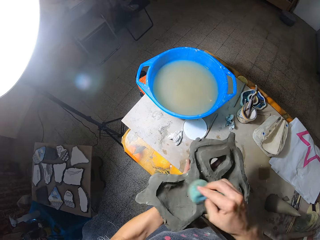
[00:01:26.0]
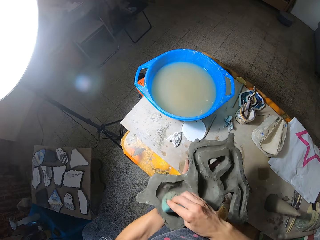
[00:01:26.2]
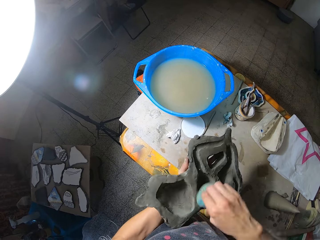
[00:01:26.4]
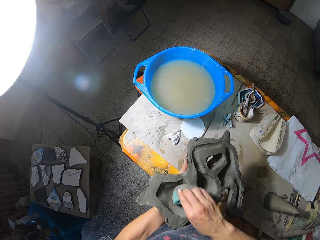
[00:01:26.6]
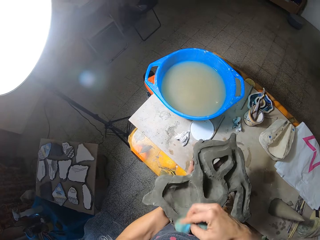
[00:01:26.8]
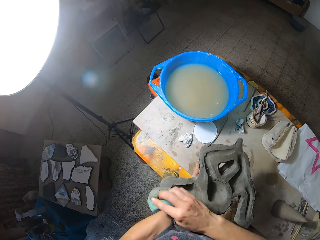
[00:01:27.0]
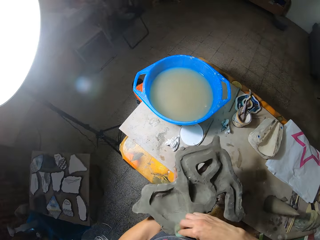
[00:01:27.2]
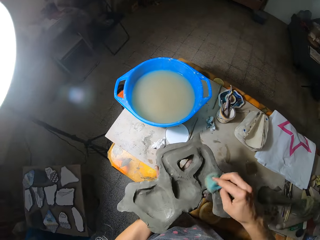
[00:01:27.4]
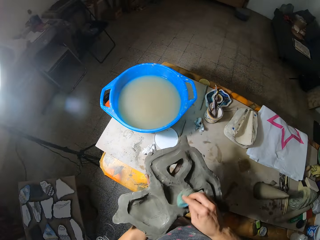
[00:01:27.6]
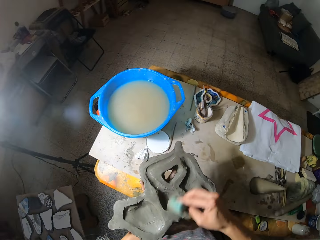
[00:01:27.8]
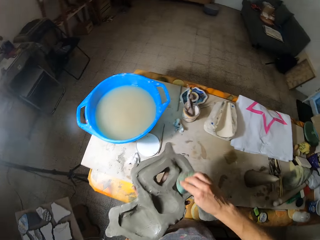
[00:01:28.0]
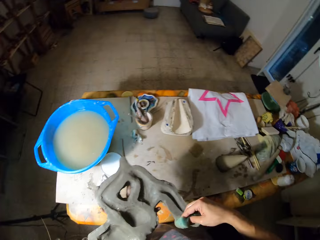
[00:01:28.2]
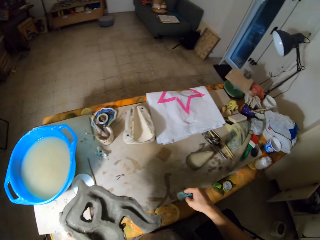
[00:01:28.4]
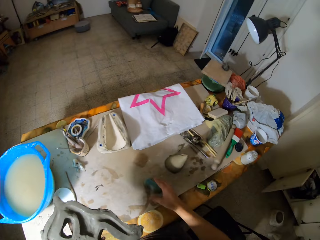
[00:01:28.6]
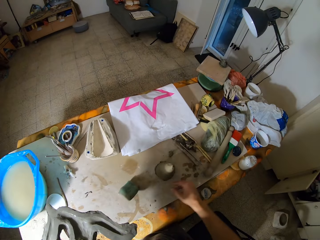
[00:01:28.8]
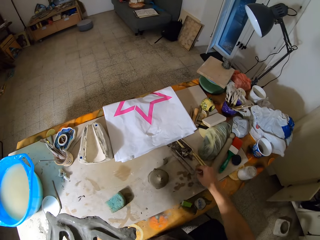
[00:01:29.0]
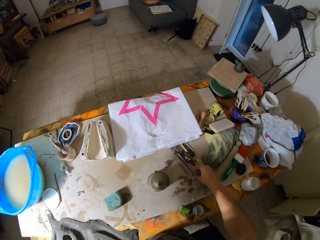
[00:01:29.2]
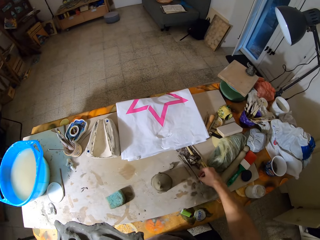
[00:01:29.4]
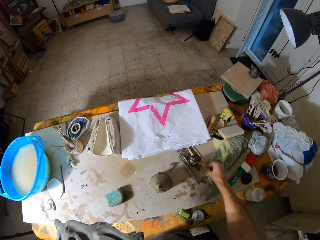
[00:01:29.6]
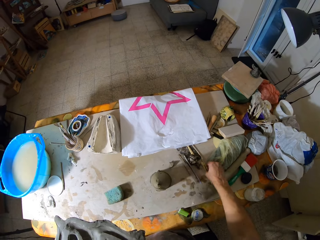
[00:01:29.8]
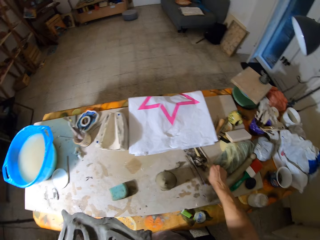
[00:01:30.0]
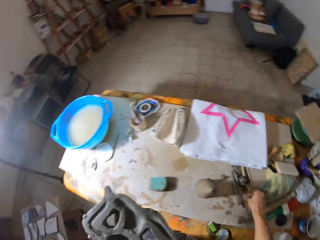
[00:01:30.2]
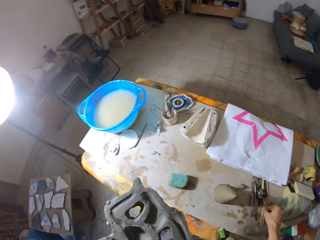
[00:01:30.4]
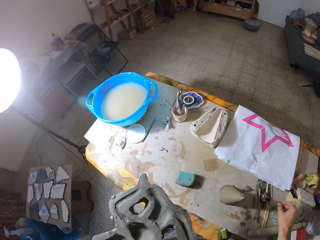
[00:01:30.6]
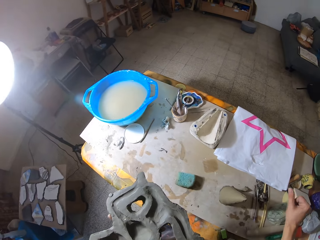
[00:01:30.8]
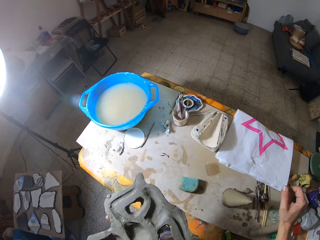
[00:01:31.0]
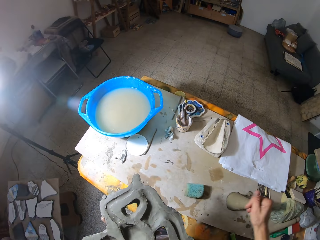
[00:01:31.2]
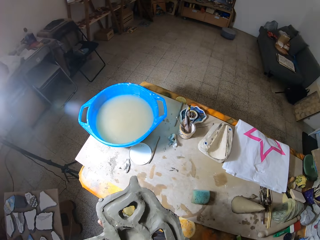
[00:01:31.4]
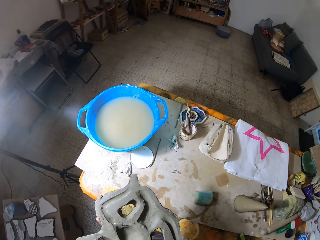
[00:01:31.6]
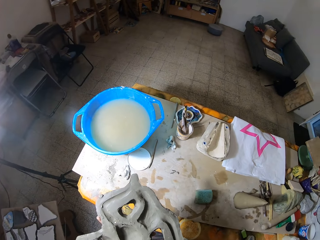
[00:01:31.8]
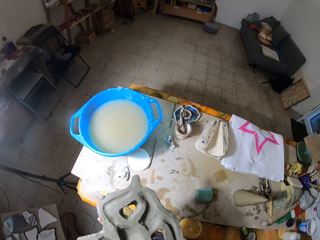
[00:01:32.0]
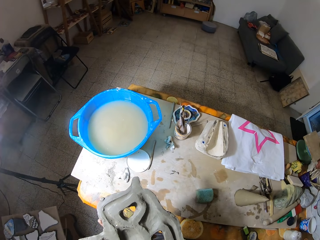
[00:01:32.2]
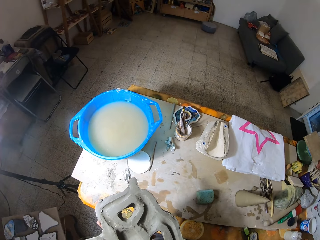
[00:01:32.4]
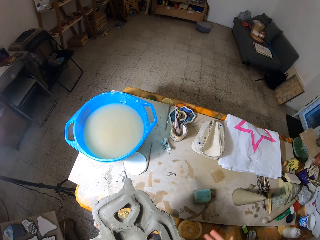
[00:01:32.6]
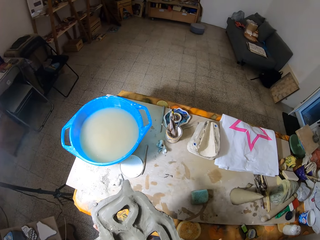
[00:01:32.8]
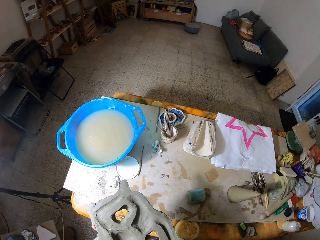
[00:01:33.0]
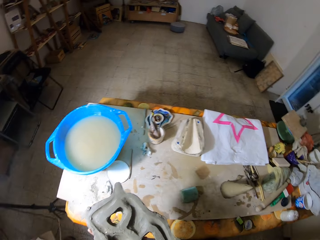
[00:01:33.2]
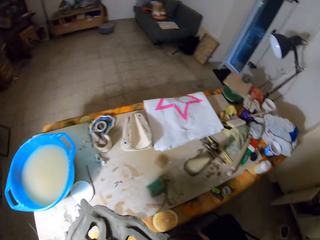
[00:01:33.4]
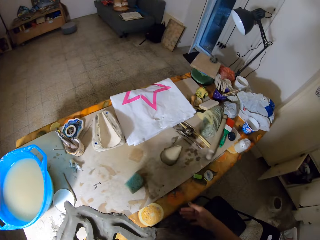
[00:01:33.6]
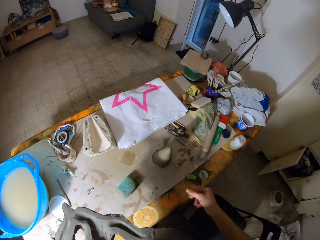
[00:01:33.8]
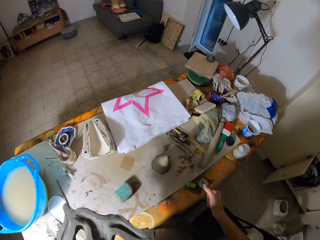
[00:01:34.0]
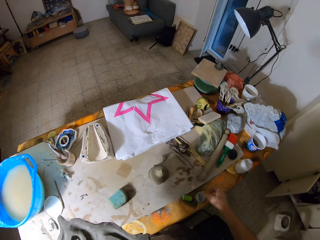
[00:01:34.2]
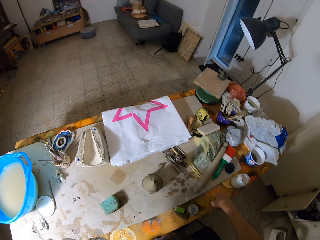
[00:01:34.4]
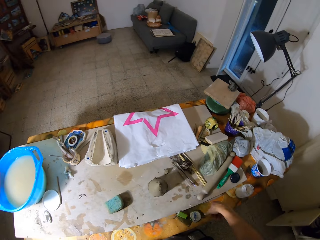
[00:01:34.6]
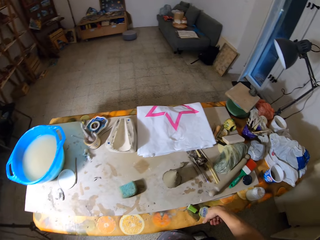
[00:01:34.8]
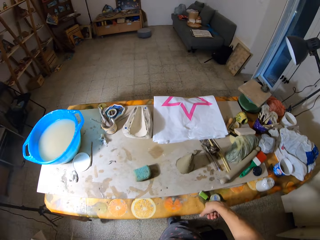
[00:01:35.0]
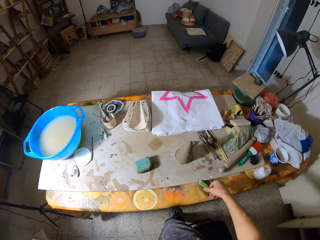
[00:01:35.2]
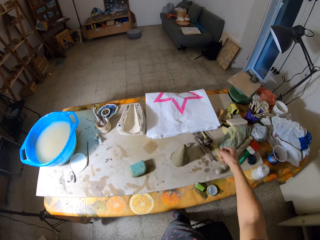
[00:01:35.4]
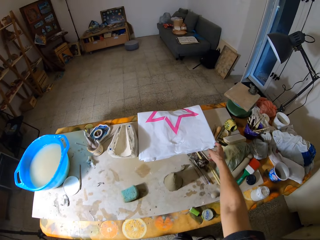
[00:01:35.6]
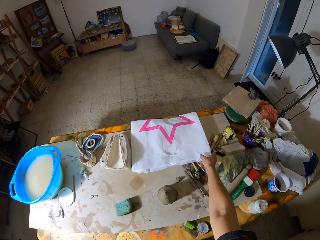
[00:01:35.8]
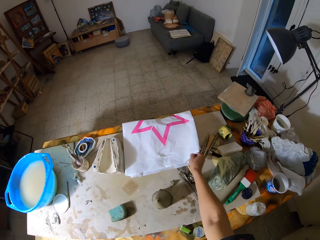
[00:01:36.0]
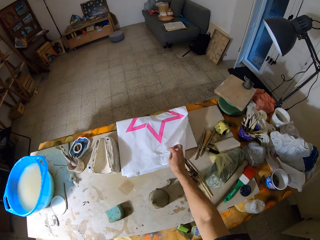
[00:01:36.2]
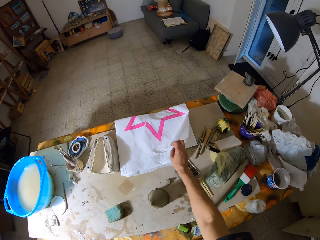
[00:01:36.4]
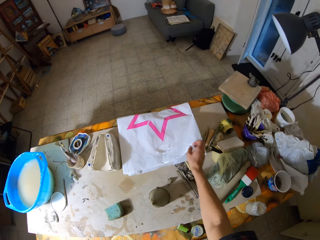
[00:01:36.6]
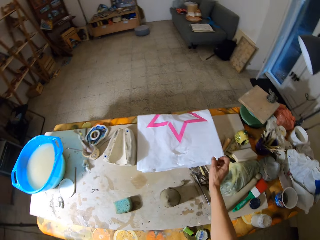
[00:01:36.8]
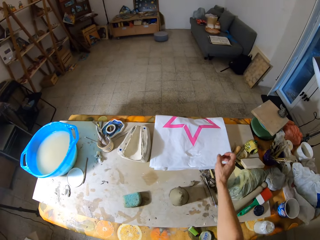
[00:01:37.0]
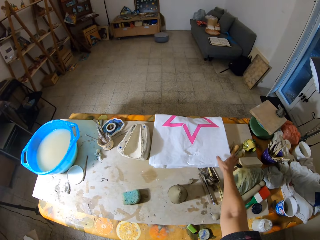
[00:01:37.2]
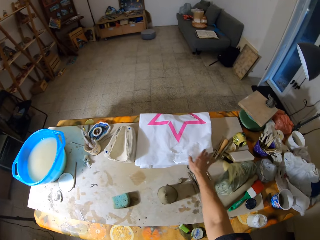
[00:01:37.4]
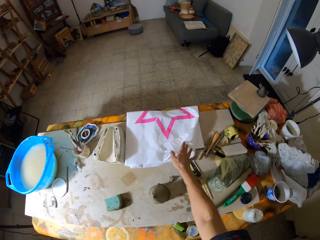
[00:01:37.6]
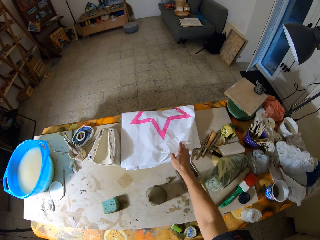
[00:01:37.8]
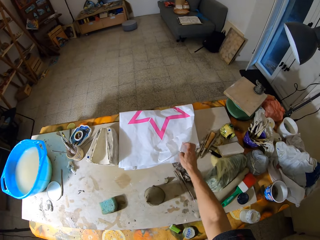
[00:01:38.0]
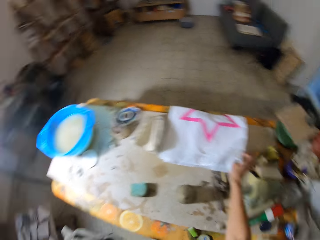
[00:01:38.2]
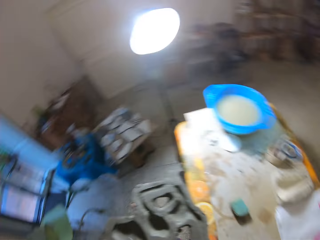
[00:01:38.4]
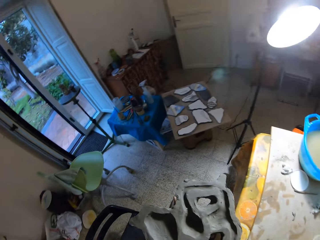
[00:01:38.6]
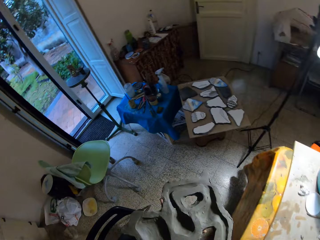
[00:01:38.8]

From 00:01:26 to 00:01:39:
The camera wearer drops the sponge on the table with his right hand. He touches the table with his right hand. He picks something from the table with his right hand. He rubs his right fingers together. He holds the sculpture with both hands. He touches a bag on the table with his right hand.

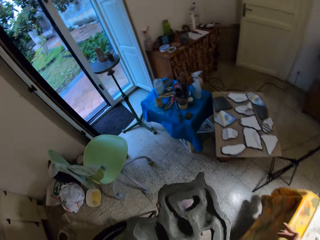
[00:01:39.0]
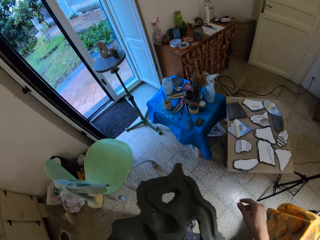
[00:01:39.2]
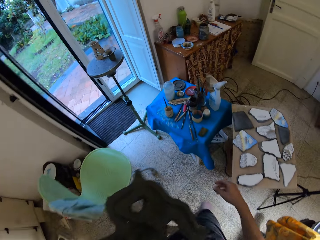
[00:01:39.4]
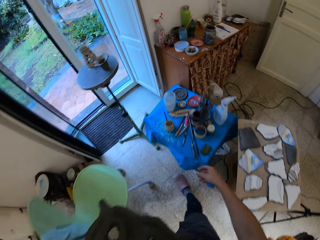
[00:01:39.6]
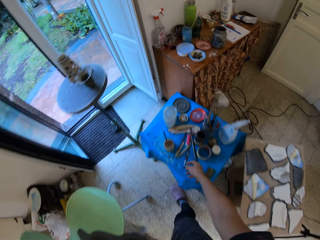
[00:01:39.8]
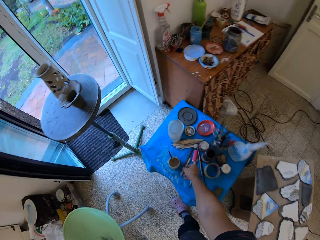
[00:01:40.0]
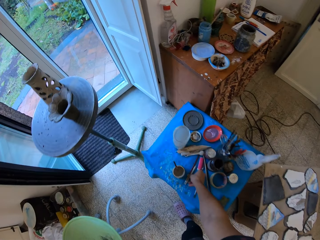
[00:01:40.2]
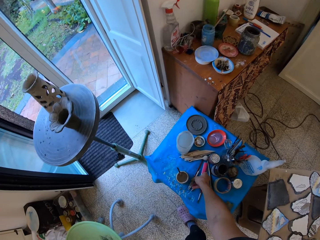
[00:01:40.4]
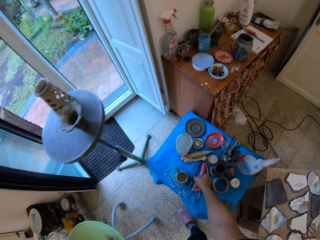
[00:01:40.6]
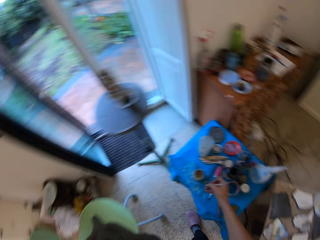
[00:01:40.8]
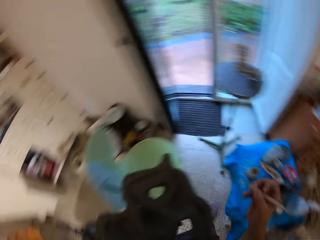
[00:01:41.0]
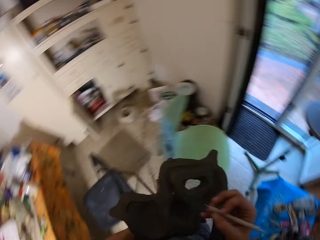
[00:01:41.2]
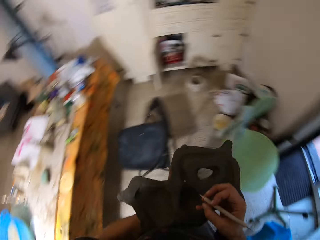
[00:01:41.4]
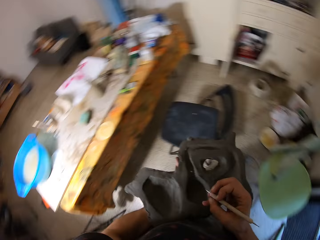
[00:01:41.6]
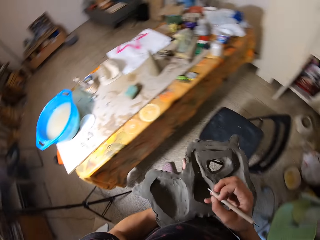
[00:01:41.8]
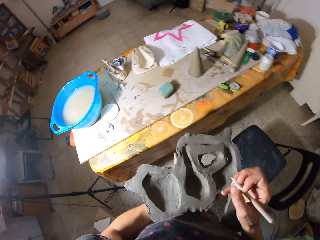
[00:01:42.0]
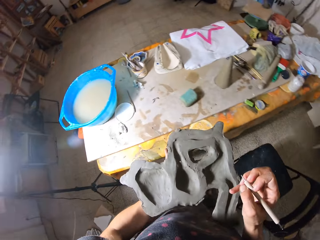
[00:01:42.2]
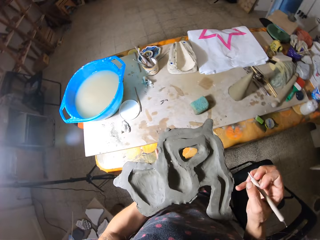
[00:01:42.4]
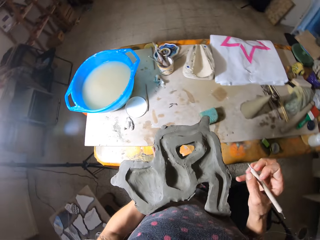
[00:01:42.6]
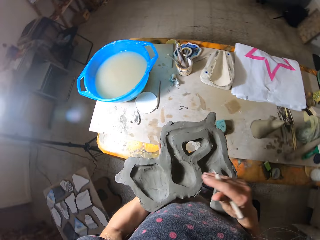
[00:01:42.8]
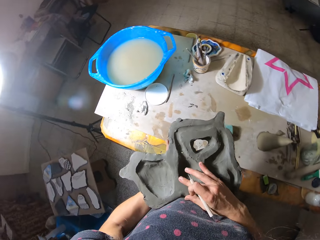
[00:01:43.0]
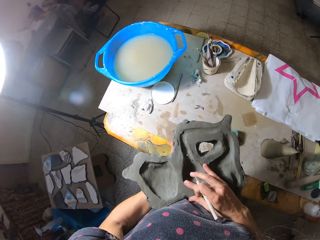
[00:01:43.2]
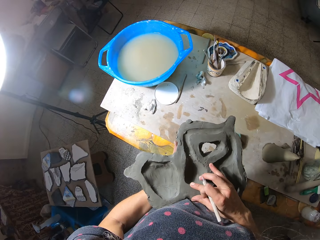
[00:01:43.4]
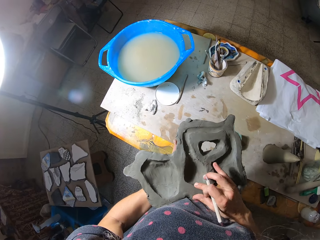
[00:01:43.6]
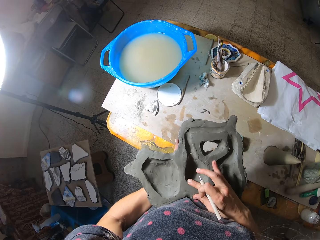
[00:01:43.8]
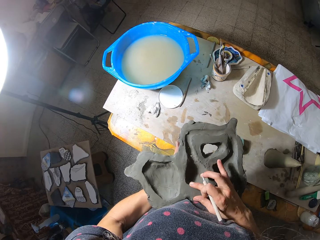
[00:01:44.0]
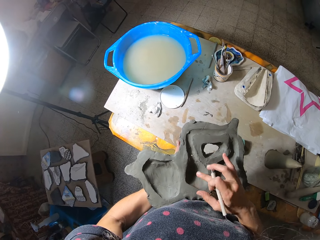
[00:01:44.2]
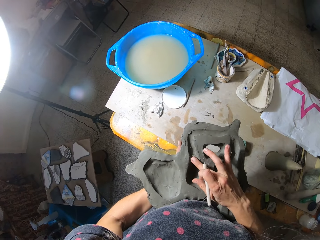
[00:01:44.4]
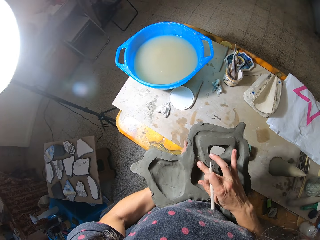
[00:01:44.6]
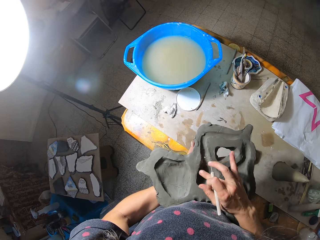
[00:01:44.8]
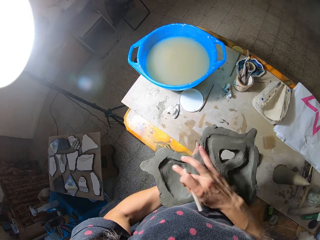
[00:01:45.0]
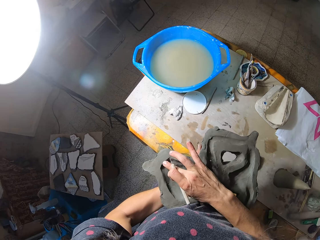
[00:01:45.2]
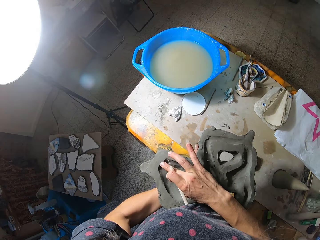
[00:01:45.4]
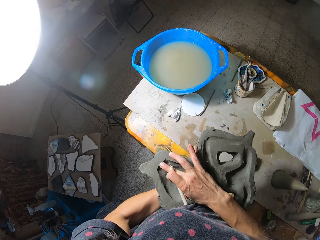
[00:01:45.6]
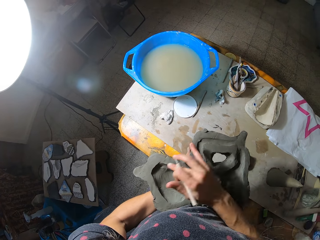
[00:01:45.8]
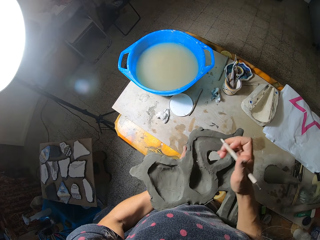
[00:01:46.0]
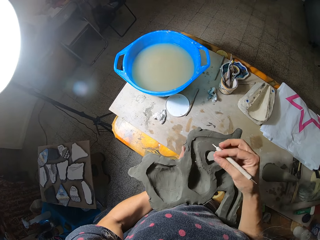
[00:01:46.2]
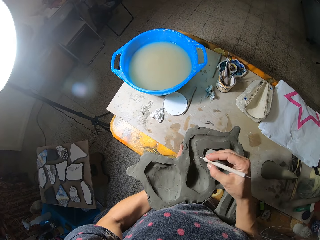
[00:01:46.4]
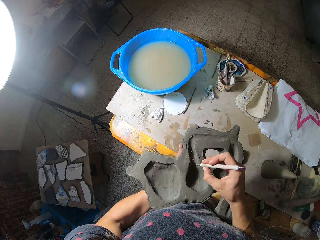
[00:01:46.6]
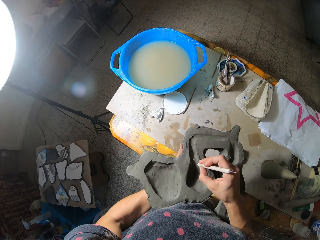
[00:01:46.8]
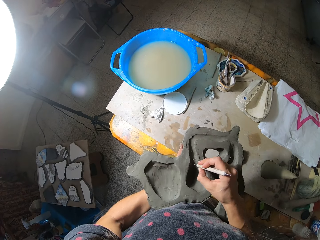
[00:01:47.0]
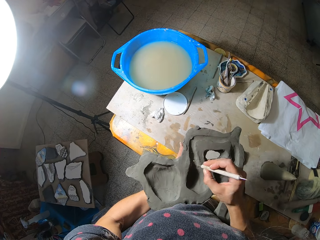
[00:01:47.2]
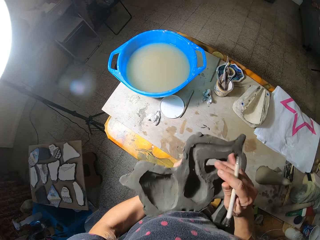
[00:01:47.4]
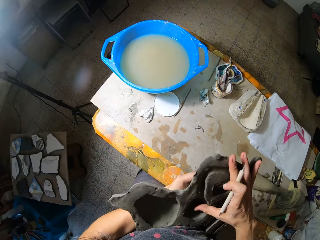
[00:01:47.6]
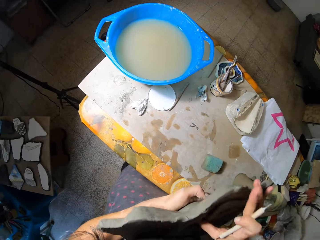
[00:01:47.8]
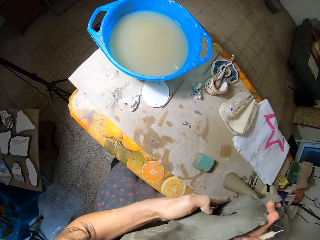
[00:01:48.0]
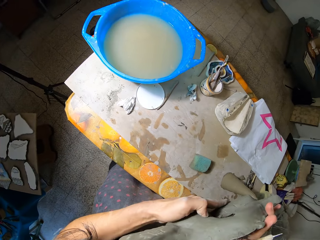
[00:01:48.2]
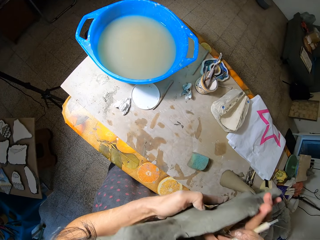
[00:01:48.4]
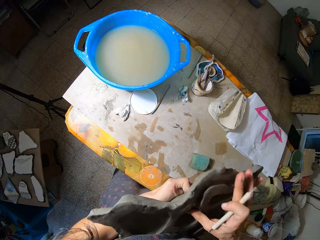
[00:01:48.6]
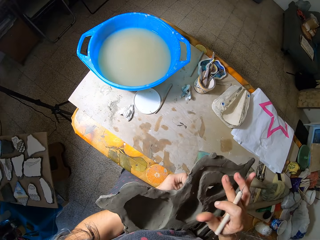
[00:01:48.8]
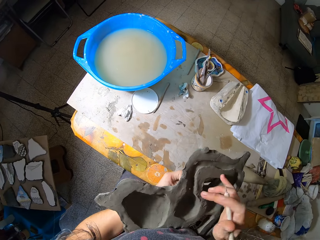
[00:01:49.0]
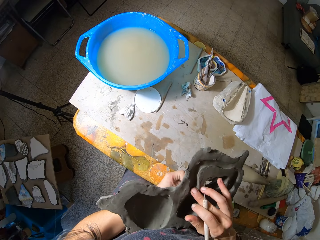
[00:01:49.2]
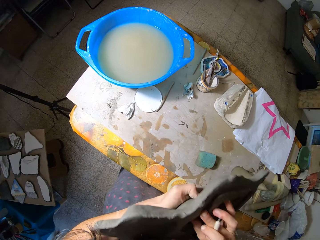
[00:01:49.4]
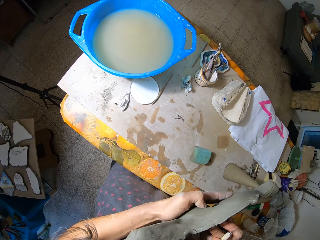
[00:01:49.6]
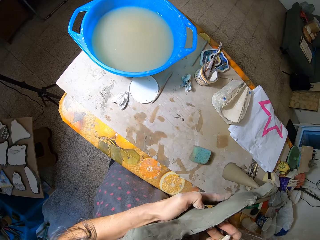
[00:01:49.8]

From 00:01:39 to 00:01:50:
The camera wearer picks up an etching needle or pen from a table with his right hand. He rubs the clay mold with his right middle finger. He perforates the clay mold with the etching needle in his right hand. He draws on the sculpture using the pen in his right hand.
